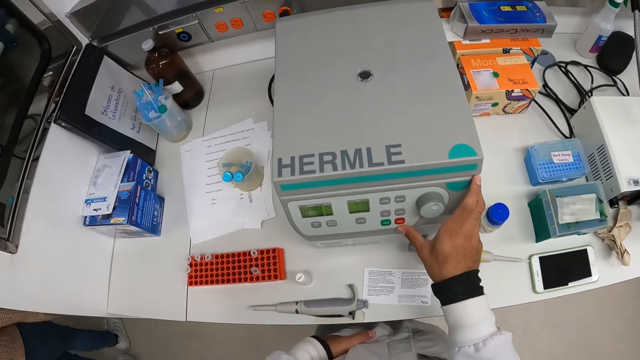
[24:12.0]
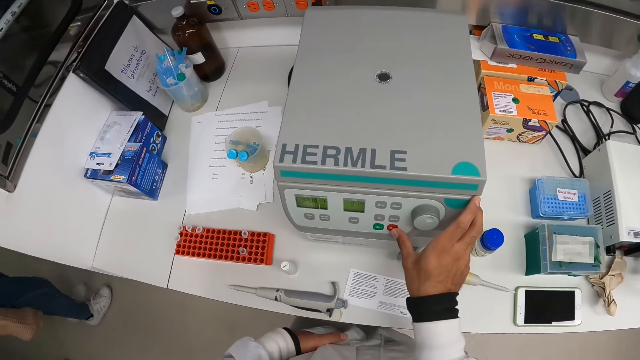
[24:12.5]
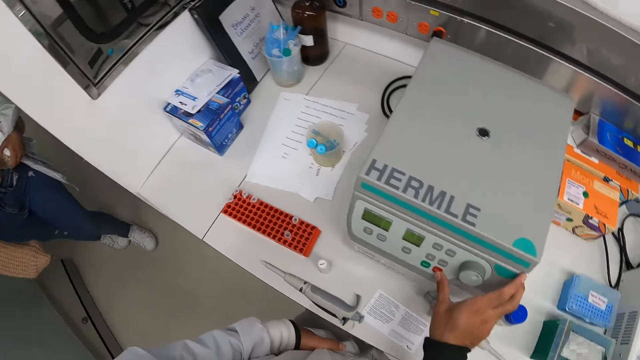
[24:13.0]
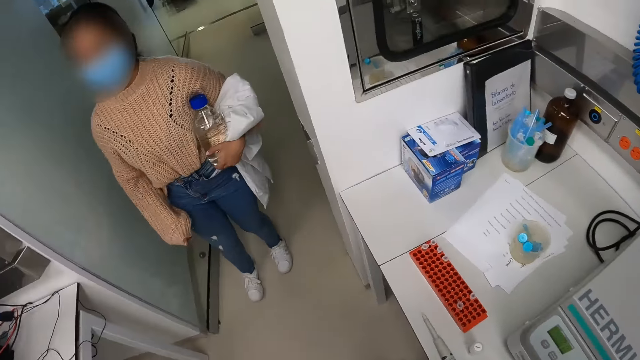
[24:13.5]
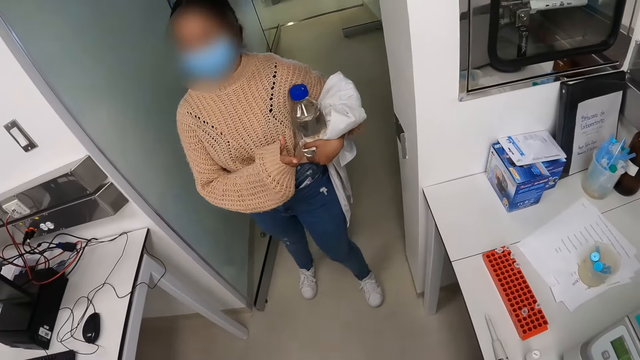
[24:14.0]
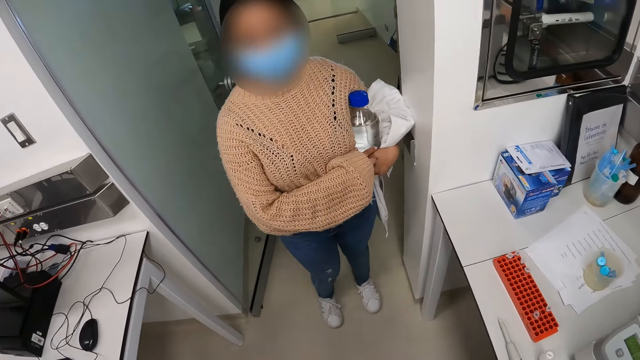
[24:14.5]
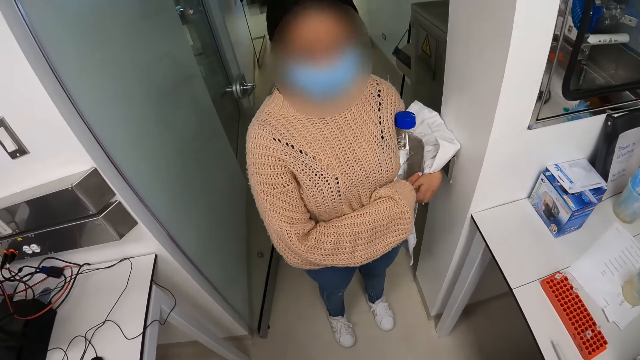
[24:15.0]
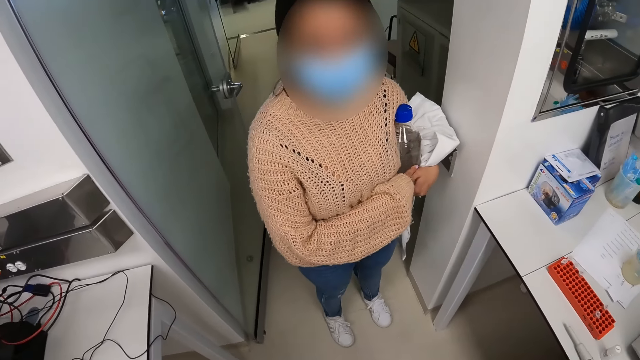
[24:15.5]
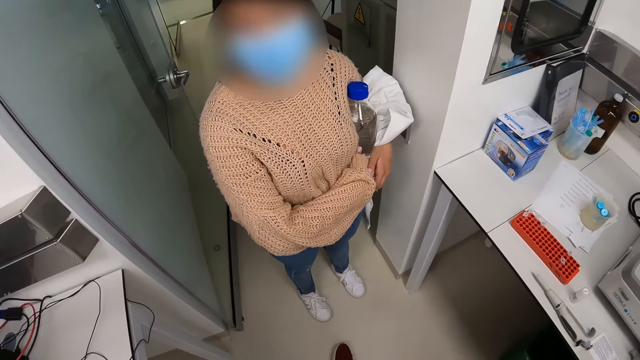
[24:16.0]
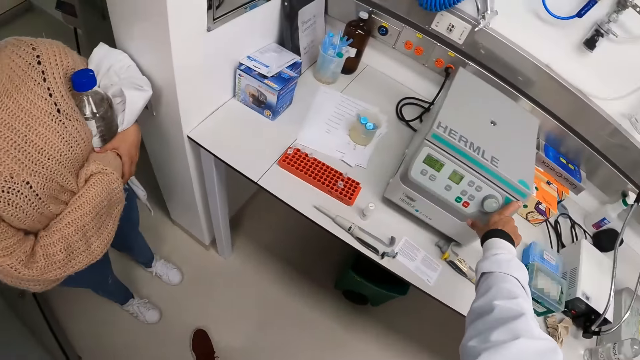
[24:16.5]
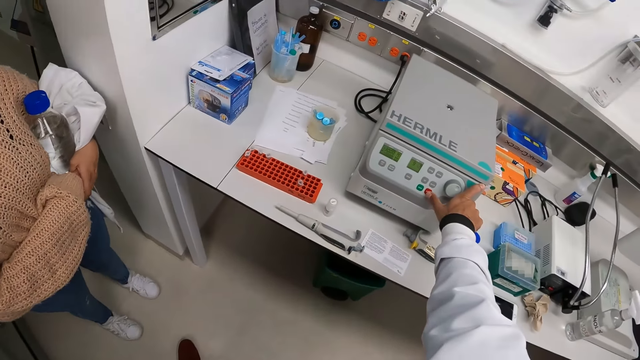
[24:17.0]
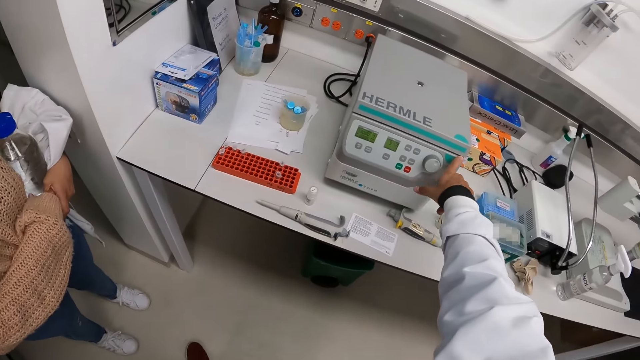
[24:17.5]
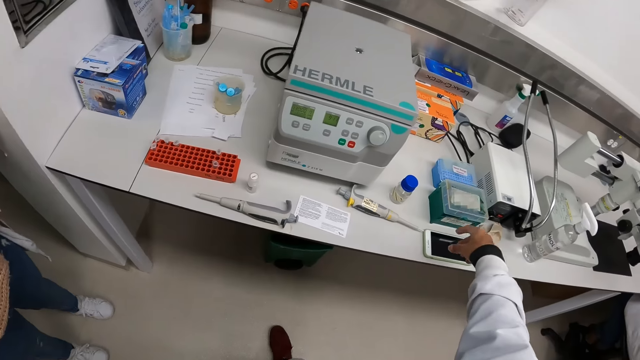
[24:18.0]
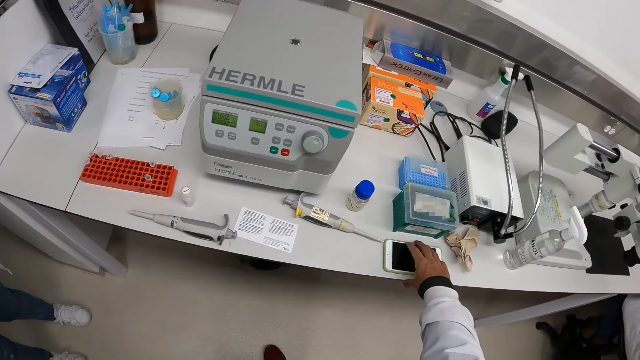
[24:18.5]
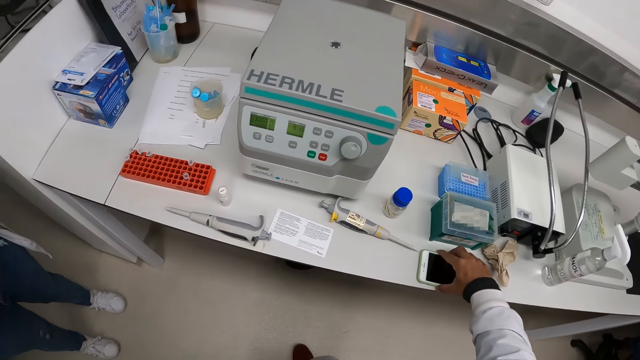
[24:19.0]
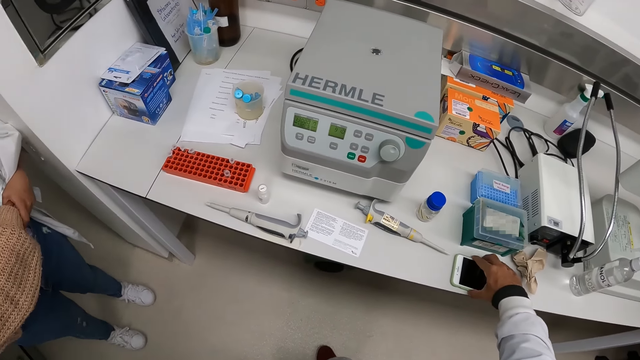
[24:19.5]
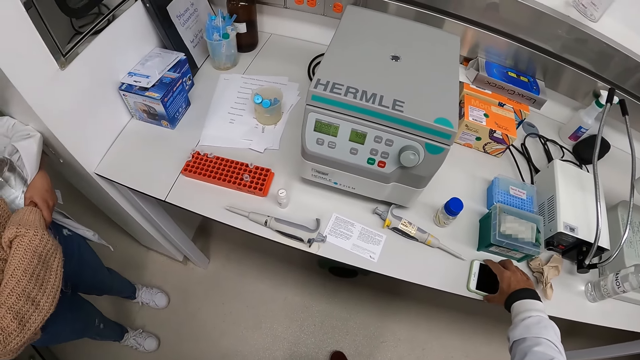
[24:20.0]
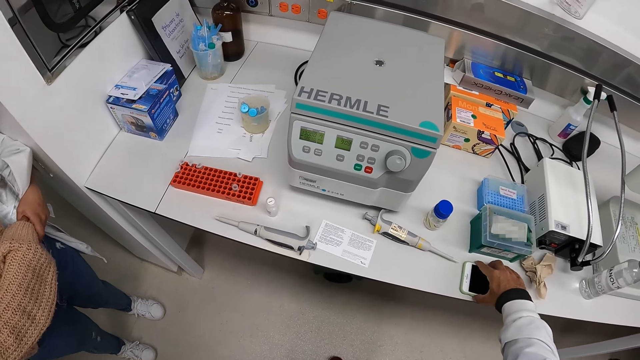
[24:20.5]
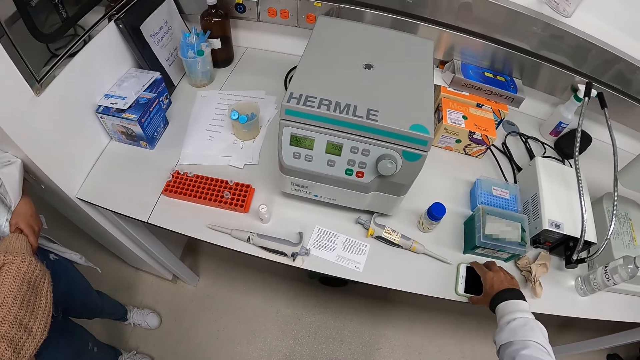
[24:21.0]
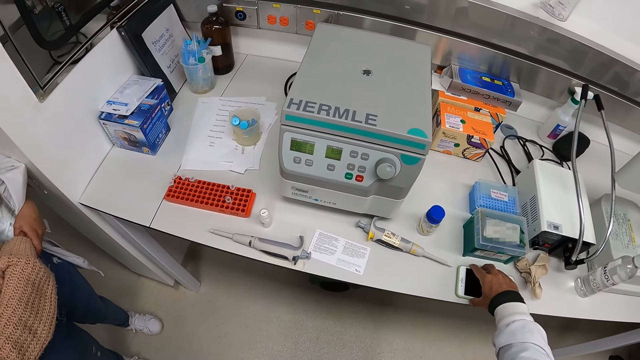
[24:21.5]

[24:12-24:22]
The woman turns around in the walkway. The woman converses with the camera wearer at the doorway. The camera wearer presses the control buttons on the centrifuge with his right thumb. He touches a mobile phone on the countertop with his right hand. He holds the phone.

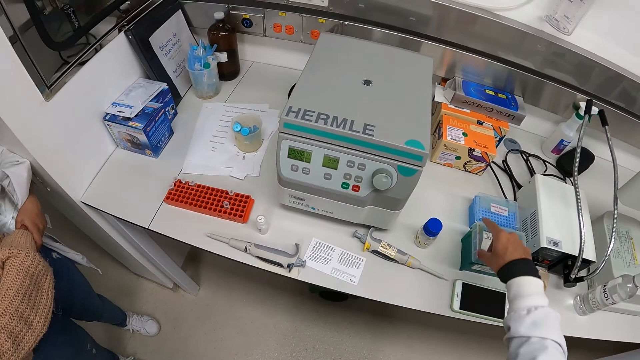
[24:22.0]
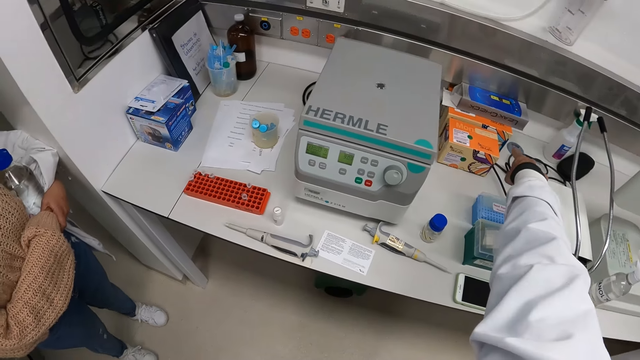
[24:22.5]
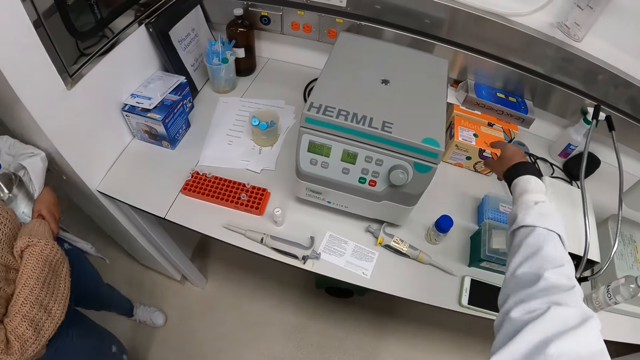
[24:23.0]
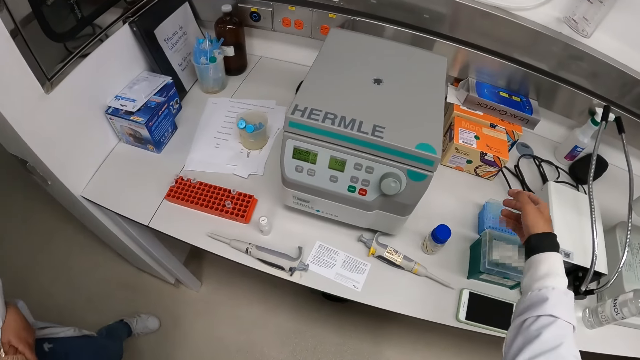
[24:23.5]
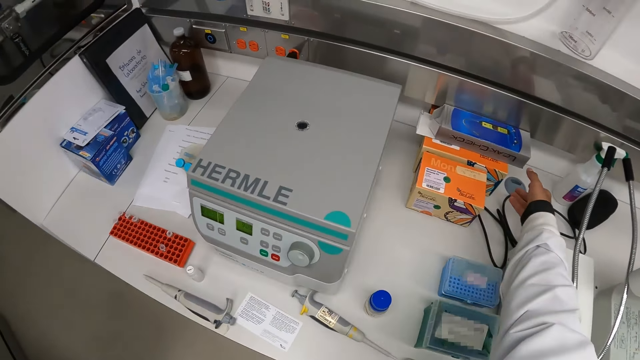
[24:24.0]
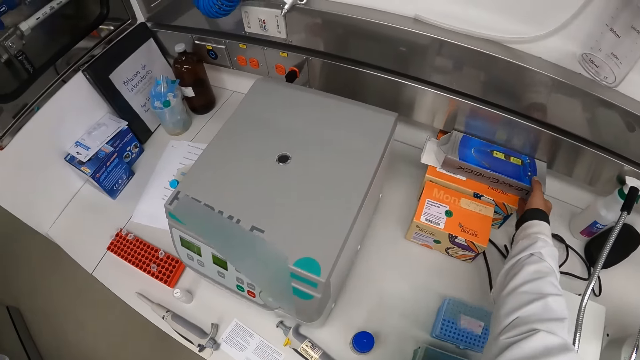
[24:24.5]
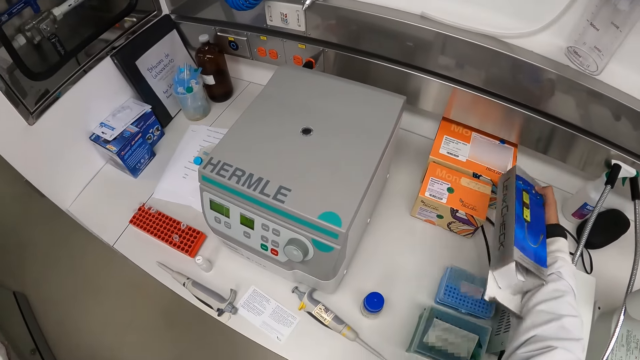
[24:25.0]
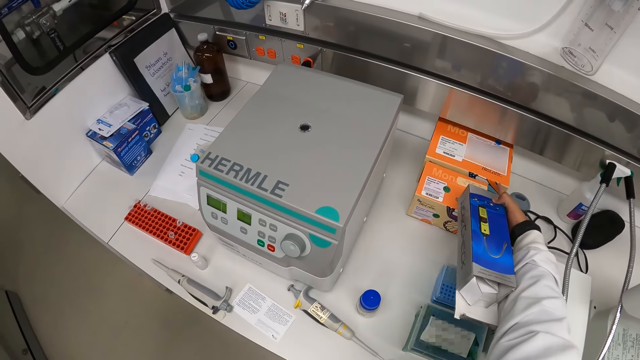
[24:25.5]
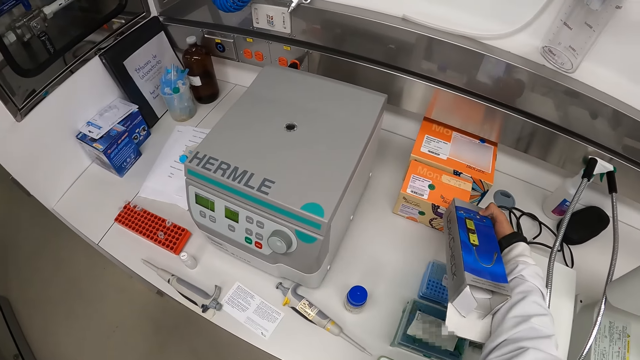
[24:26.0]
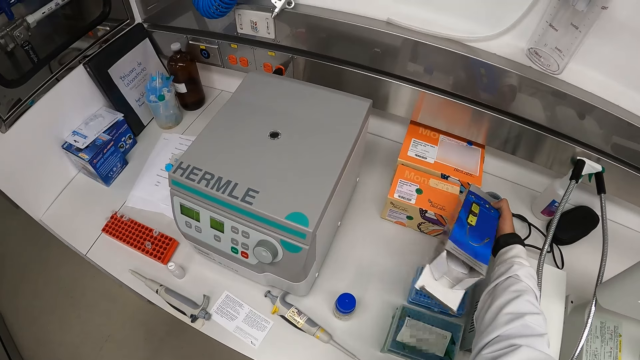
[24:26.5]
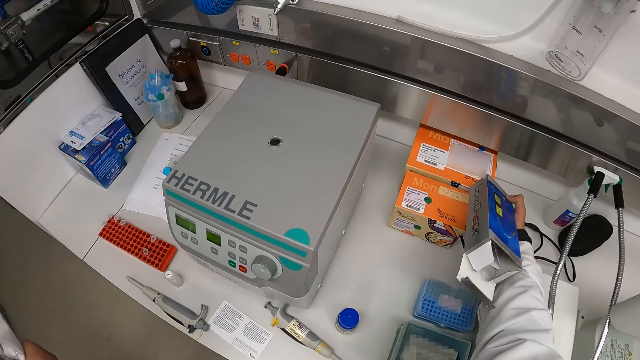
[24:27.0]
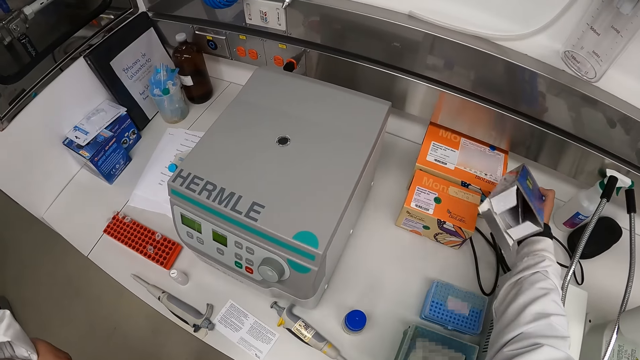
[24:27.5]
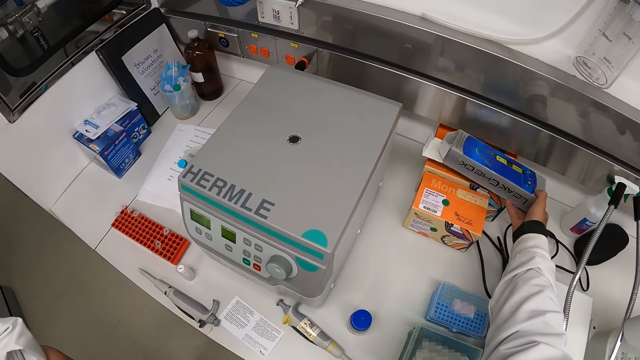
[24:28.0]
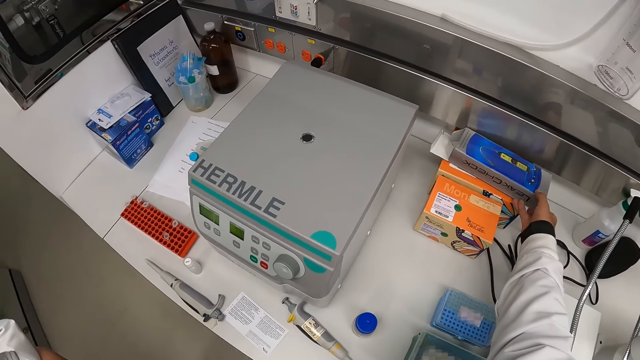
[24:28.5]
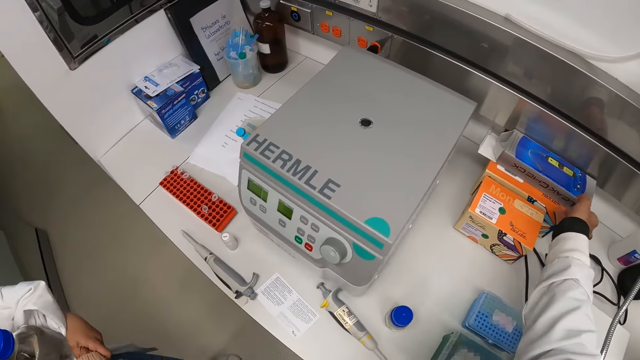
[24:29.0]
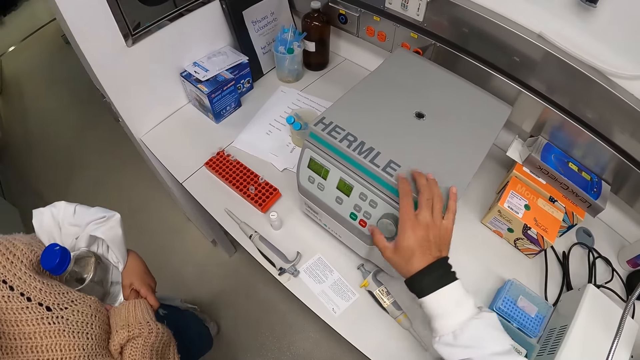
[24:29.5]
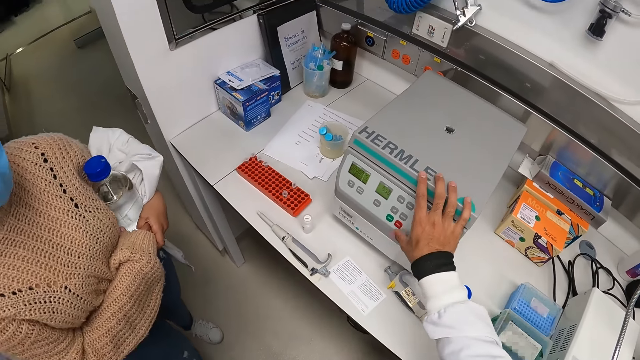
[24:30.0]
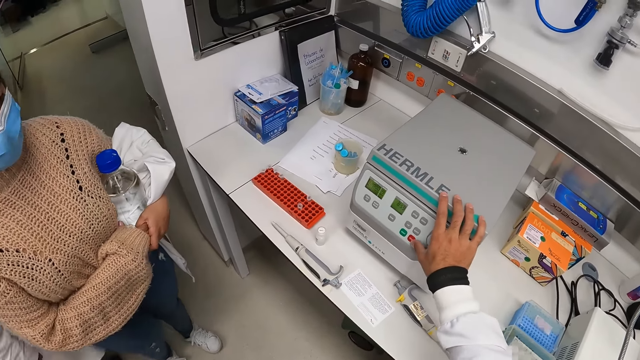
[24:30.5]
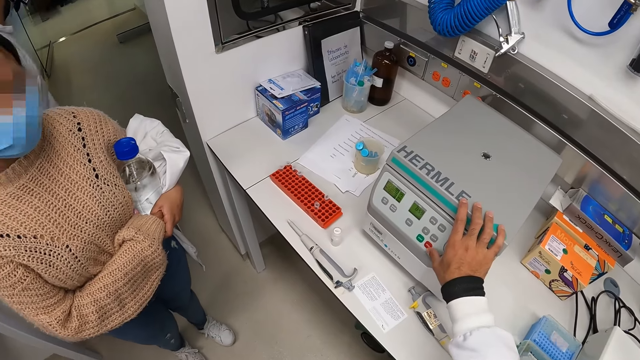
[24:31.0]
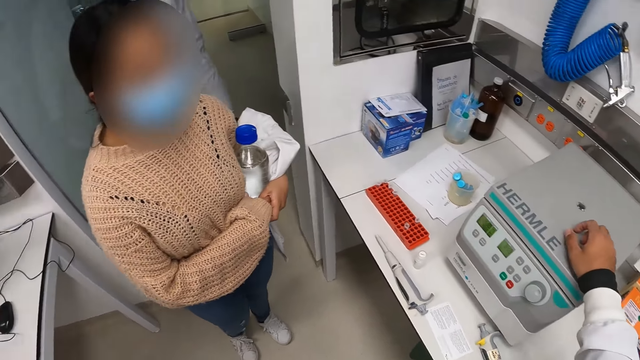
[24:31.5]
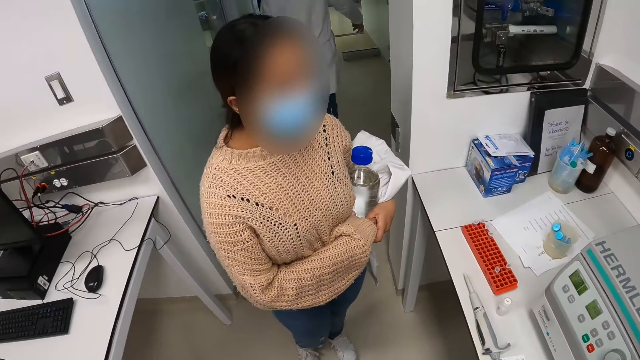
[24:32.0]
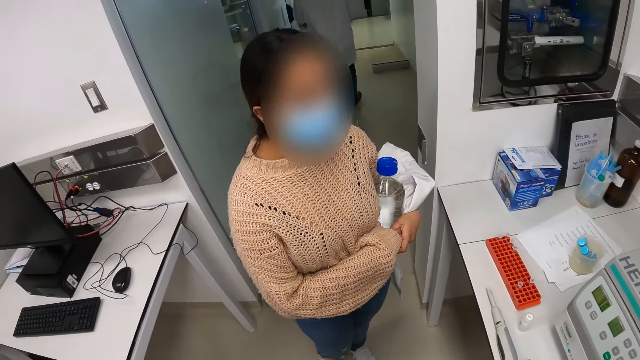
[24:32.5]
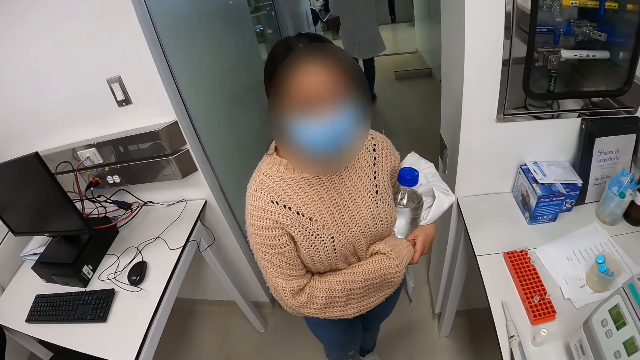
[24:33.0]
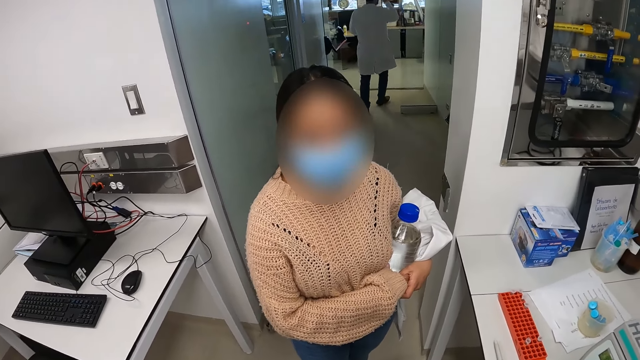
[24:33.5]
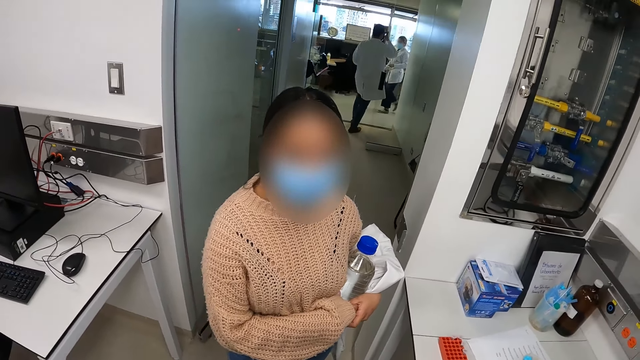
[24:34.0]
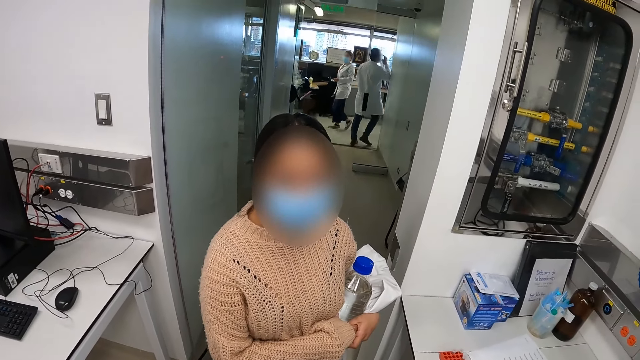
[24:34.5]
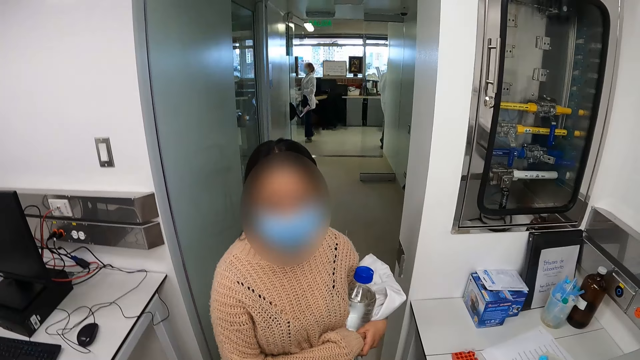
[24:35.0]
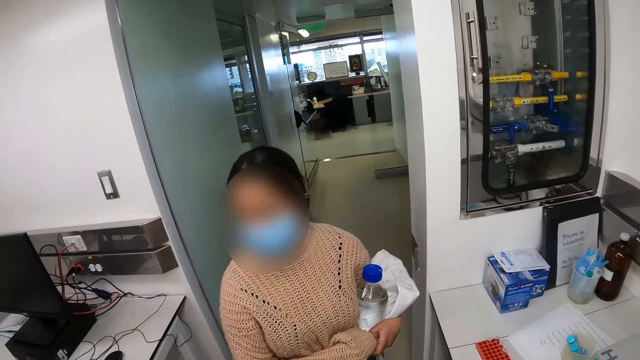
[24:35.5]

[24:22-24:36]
The camera wearer points at the boxes on the countertop with his right index finger. He picks a box from the top of a box on the countertop with his right hand. He checks the box. He returns the box to the top of the box on the countertop with his right hand. He presses the control buttons on the centrifuge with his right thumb. He converses with the woman. The man walks out of the lab. The camera wearer looks around.
